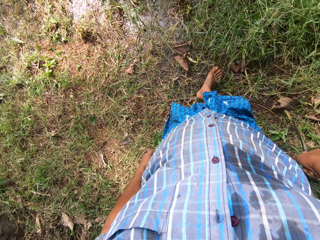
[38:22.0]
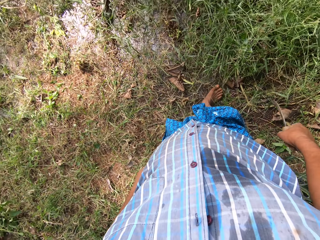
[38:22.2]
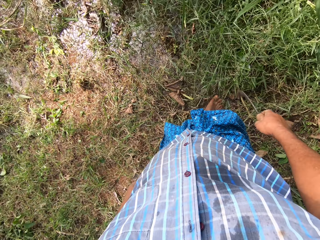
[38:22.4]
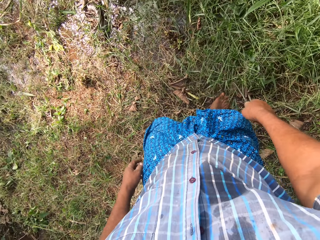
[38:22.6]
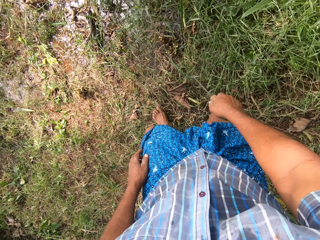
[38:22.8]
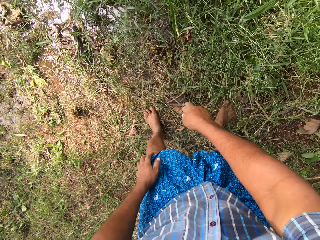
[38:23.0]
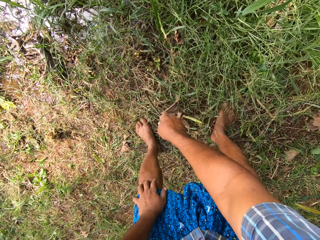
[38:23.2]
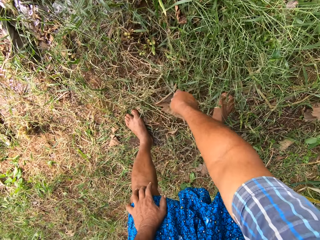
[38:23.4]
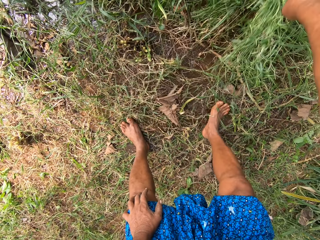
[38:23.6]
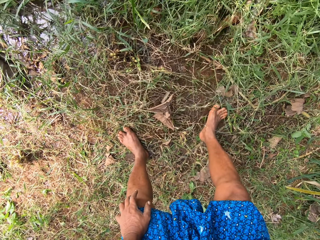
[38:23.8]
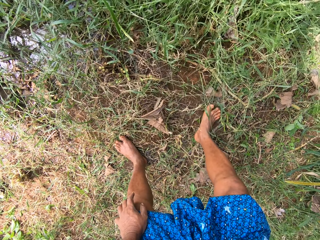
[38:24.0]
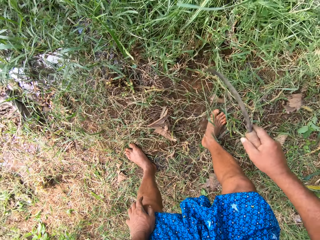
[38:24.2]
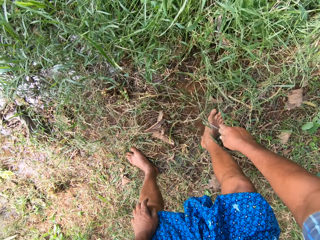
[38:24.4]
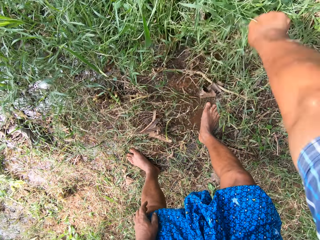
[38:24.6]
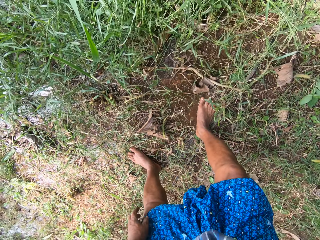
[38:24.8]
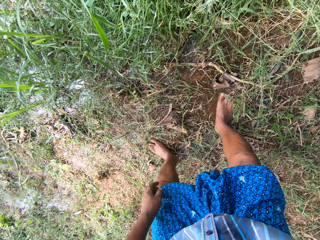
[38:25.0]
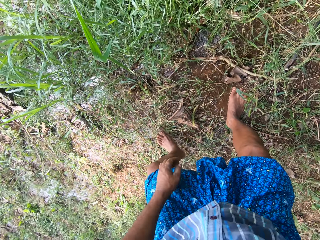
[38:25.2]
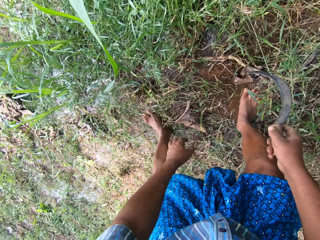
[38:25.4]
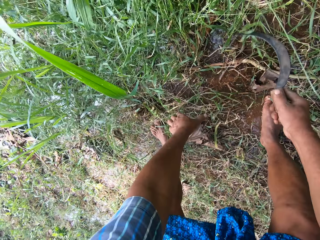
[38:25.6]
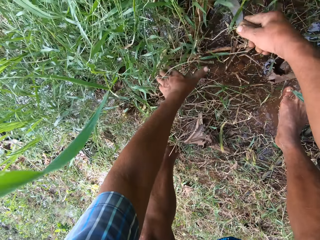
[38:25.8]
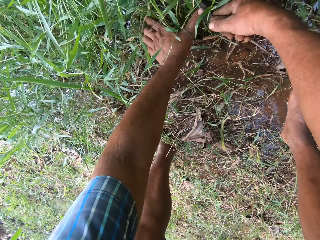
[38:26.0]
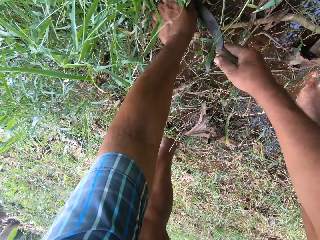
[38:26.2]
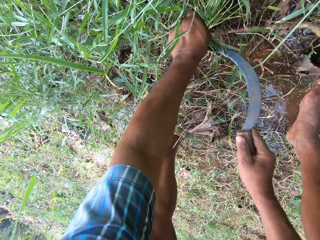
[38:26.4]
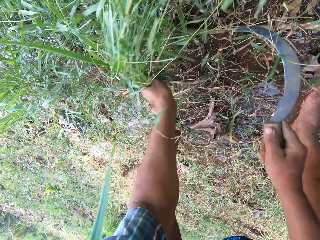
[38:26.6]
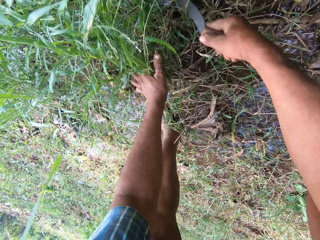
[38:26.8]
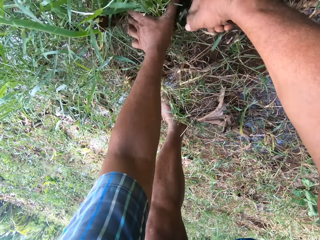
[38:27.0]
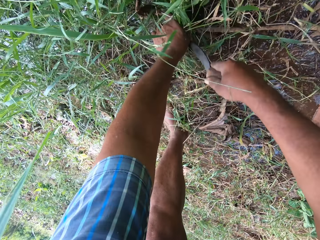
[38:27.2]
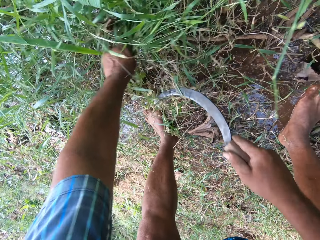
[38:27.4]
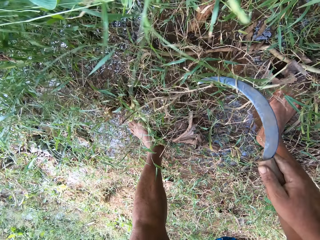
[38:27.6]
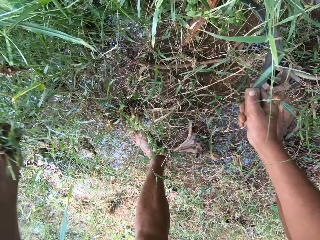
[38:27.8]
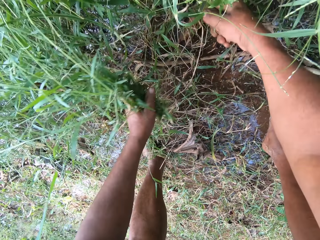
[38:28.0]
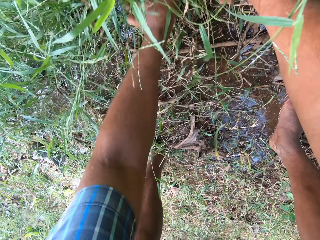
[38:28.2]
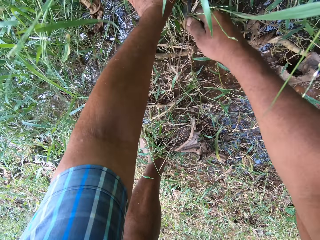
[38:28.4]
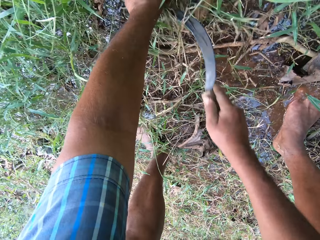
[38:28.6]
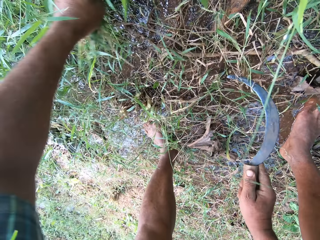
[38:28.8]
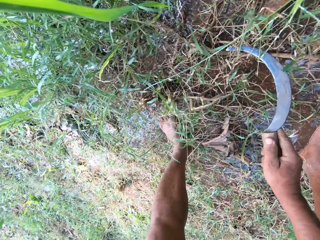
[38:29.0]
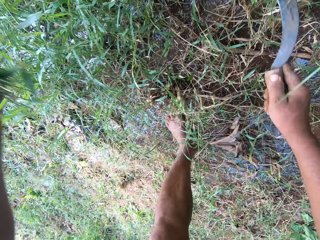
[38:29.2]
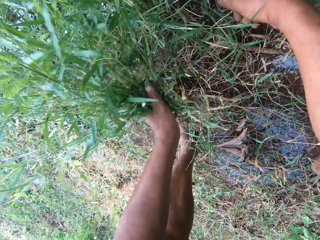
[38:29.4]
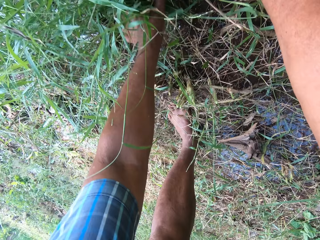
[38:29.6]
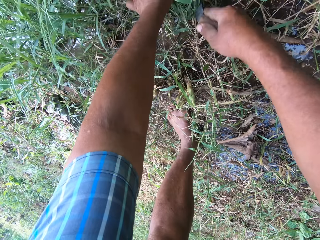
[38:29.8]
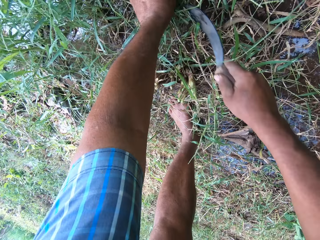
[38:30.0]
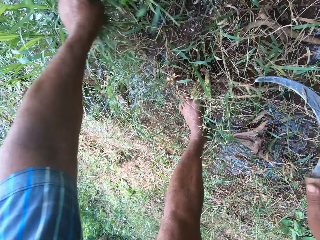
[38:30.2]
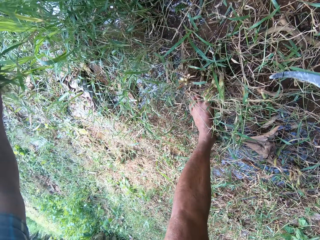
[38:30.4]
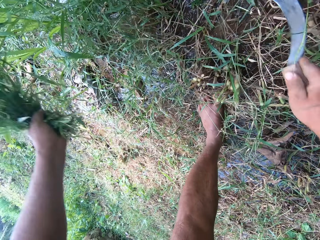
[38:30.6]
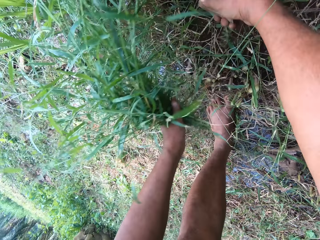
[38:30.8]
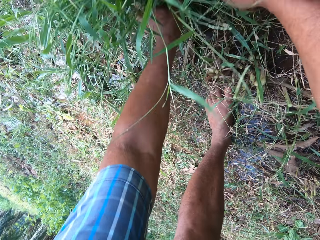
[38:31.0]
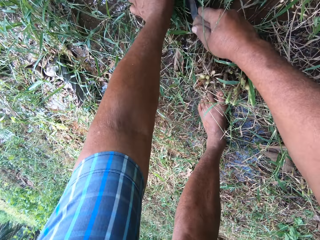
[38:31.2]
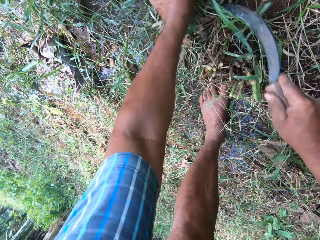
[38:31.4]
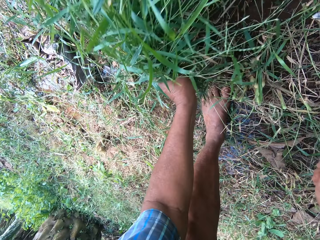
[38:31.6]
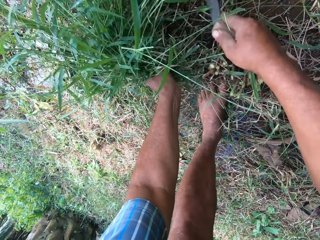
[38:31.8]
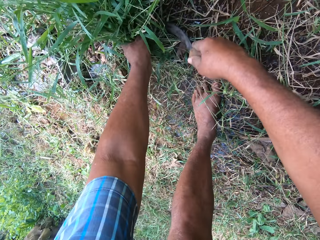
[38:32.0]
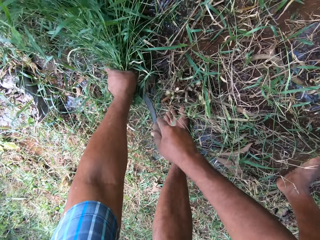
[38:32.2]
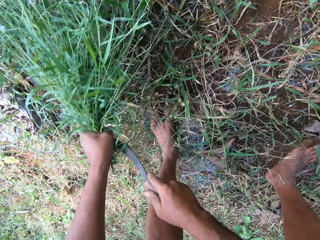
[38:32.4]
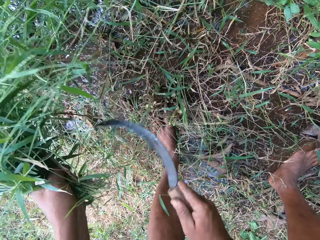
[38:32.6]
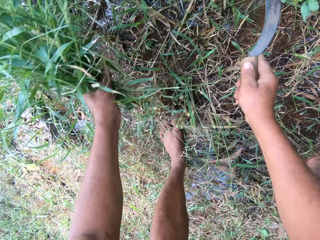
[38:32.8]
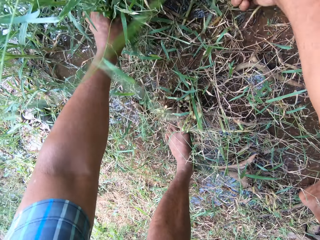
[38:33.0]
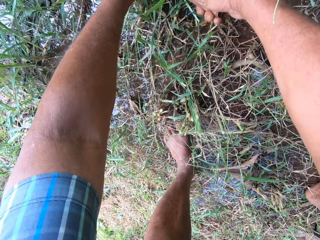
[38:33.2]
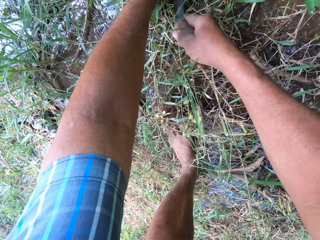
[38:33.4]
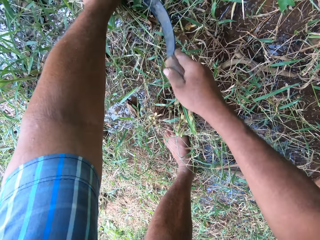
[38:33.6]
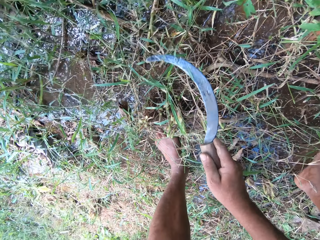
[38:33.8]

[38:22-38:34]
The camera wearer sweeps aside grasses on the swampy ground with the knife. They weed some grasses with the knife.

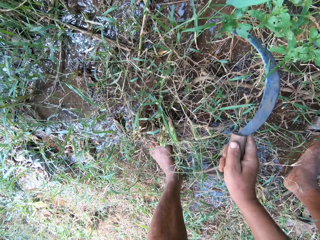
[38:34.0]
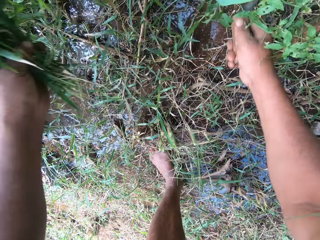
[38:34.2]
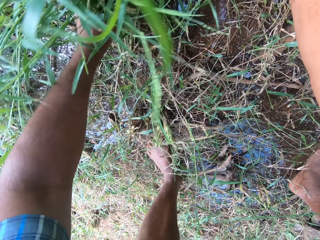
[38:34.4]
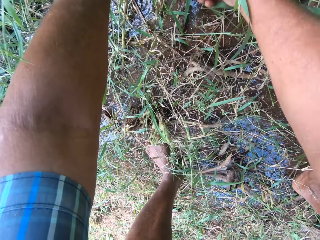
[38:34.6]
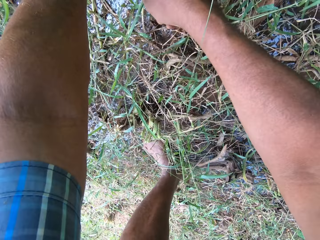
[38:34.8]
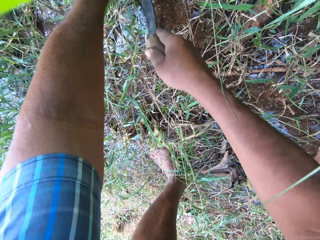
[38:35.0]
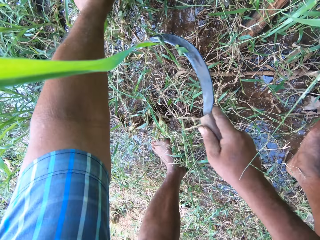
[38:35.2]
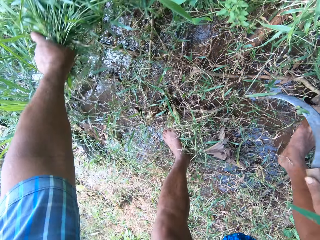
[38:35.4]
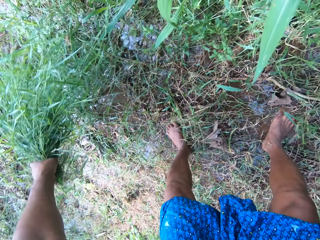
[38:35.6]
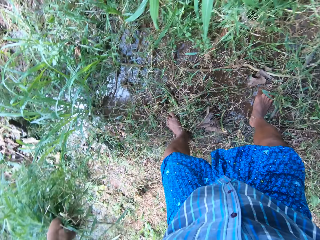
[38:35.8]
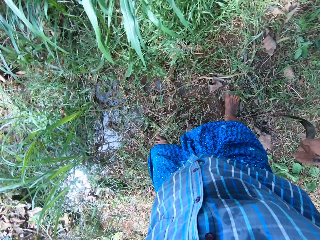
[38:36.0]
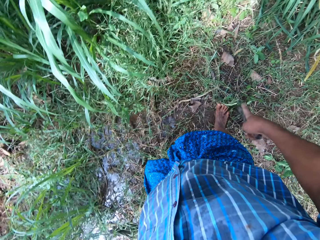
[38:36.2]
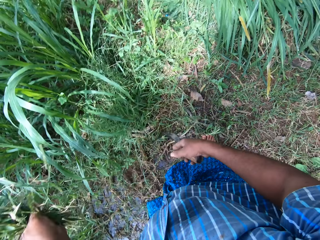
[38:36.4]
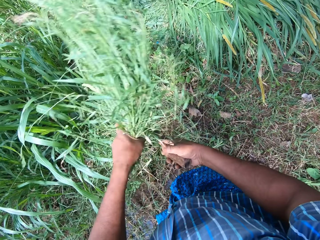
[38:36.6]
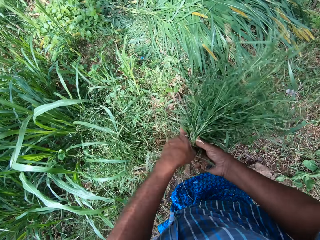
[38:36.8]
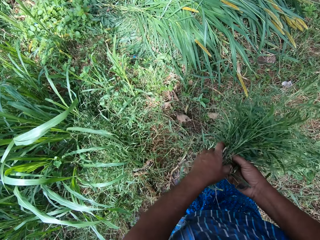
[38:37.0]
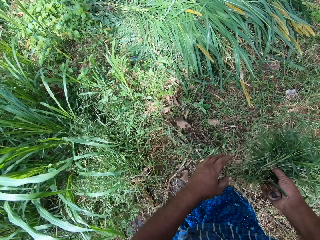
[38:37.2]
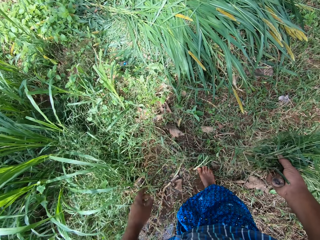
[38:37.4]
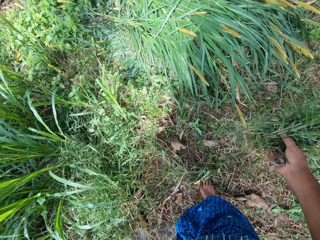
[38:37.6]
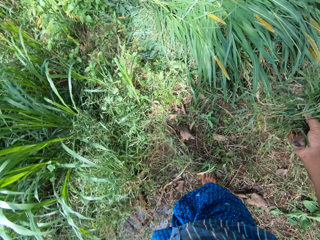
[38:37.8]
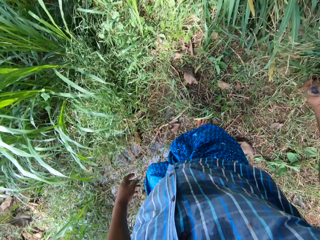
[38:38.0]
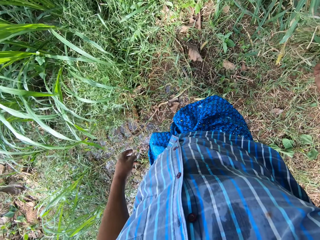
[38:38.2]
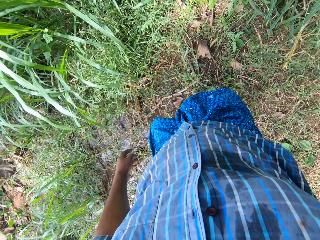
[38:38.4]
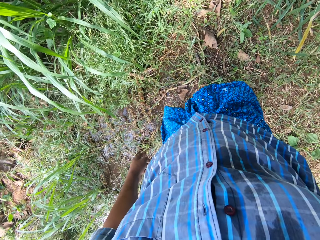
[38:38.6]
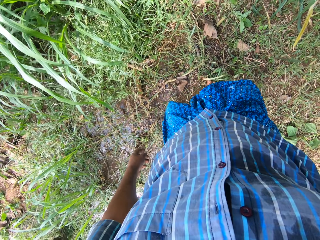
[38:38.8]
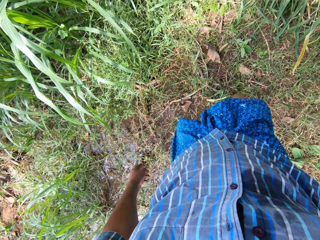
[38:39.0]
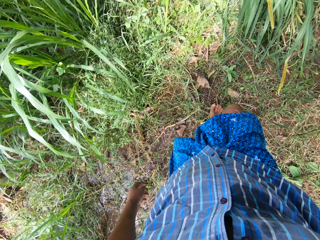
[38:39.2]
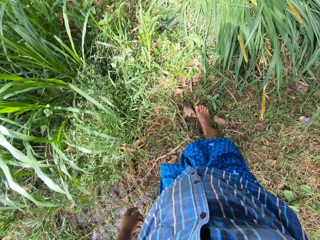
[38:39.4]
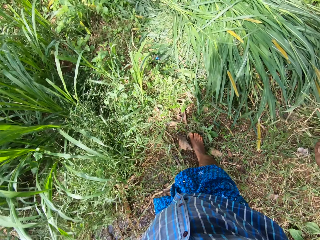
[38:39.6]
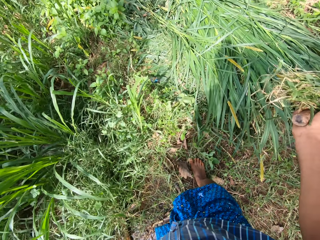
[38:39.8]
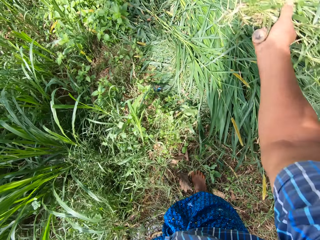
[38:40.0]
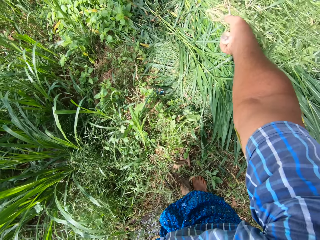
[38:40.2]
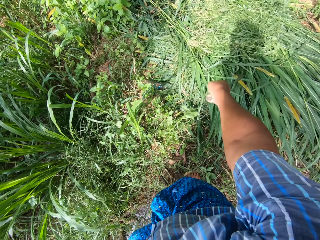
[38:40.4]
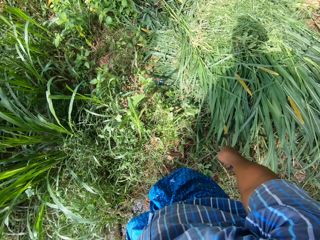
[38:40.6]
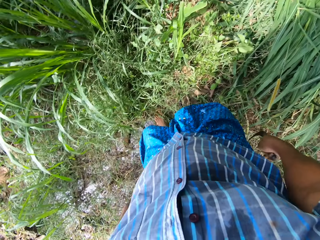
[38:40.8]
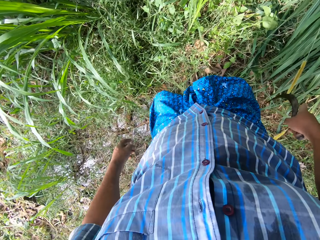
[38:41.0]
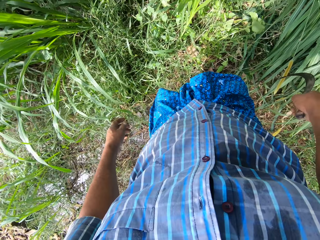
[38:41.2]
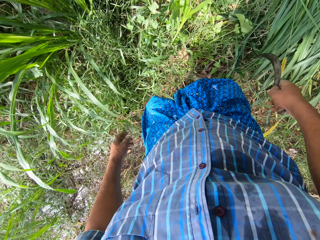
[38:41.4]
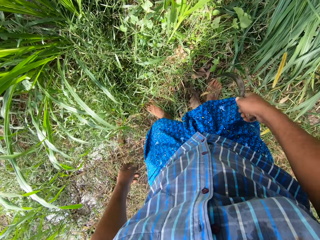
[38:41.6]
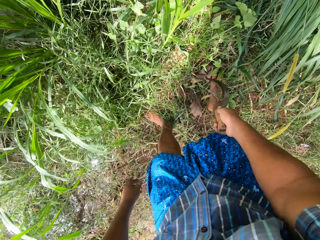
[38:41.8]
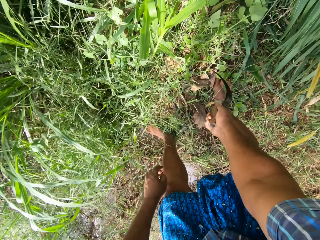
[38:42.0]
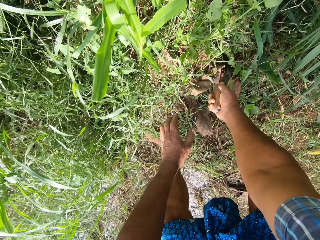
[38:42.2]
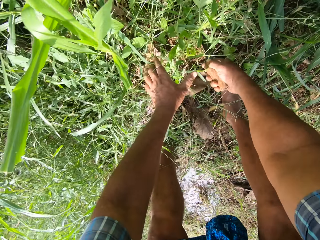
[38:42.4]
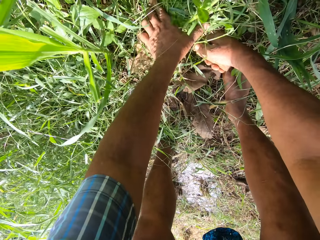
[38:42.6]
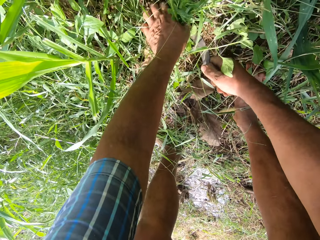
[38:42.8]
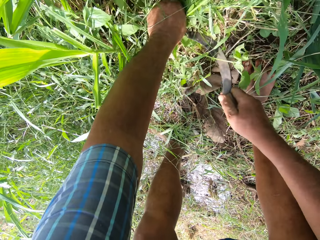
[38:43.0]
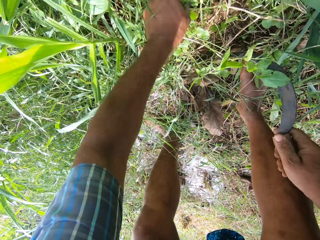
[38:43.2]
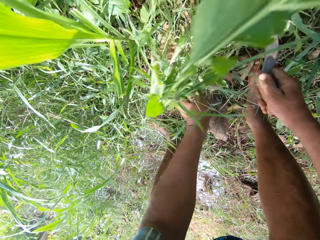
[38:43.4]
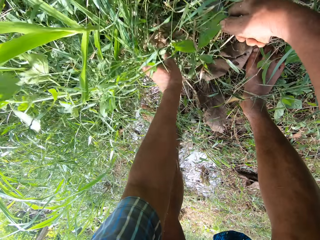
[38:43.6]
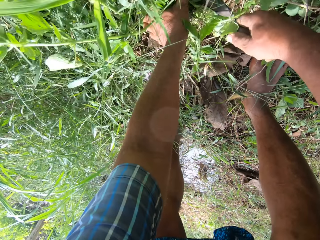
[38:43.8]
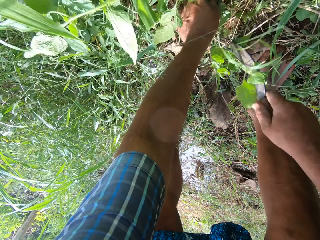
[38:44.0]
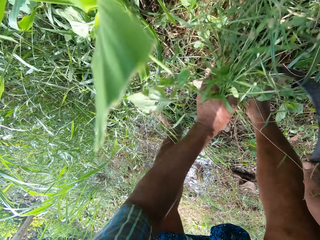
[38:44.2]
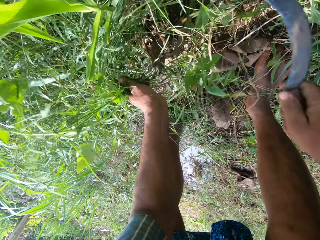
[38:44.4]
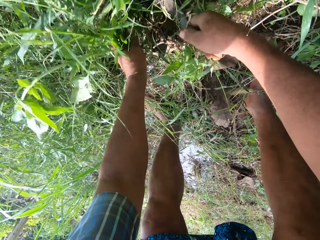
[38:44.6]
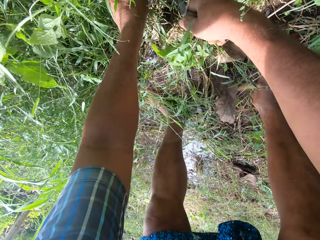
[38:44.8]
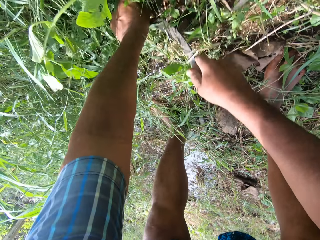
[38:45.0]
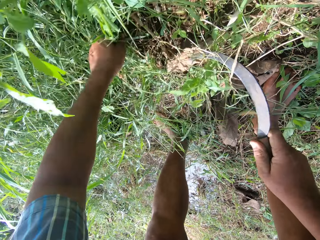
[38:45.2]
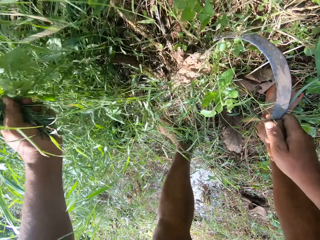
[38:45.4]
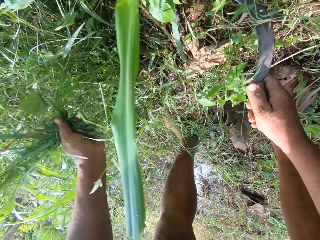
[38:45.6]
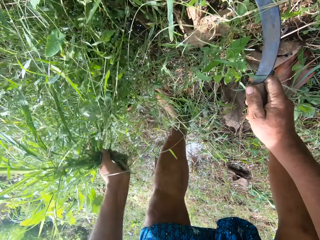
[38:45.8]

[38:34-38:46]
The camera wearer stops cutting the grass. He passes the grasses to his right hand. He walks around. He throws the grasses on a pile of grasses on the ground. He weeds some grasses with the knife.
